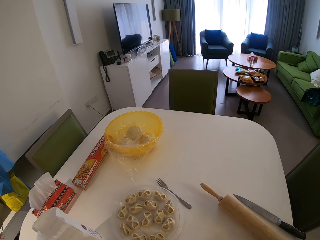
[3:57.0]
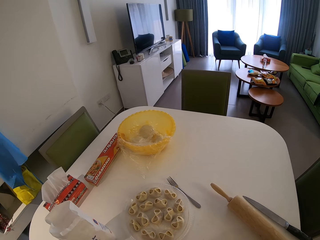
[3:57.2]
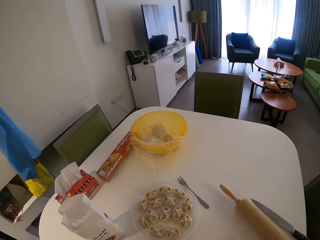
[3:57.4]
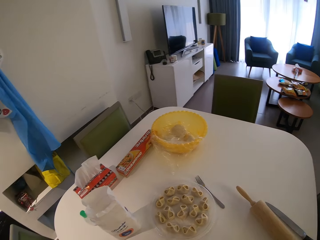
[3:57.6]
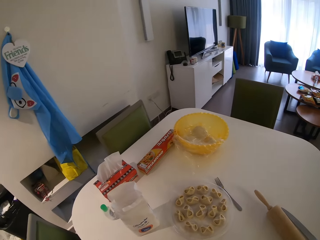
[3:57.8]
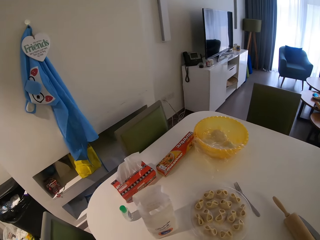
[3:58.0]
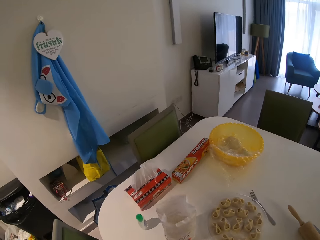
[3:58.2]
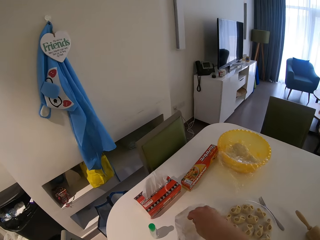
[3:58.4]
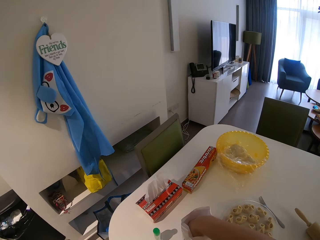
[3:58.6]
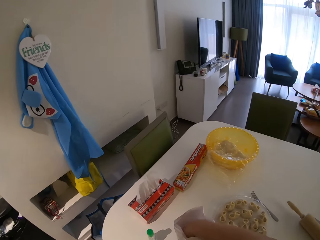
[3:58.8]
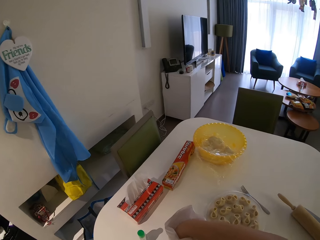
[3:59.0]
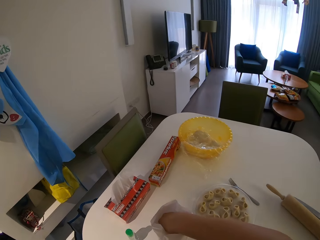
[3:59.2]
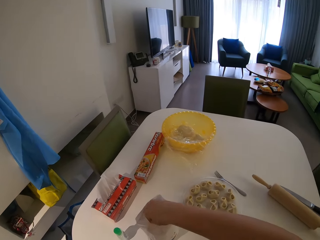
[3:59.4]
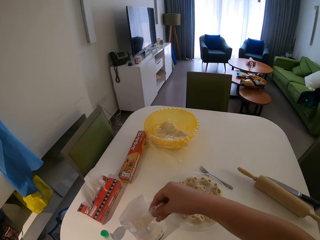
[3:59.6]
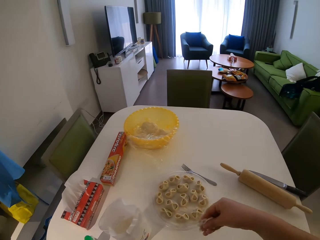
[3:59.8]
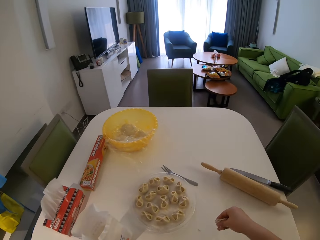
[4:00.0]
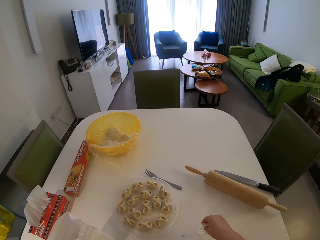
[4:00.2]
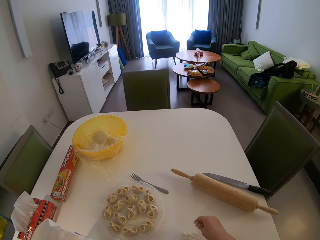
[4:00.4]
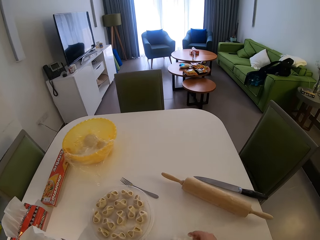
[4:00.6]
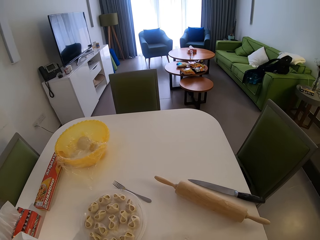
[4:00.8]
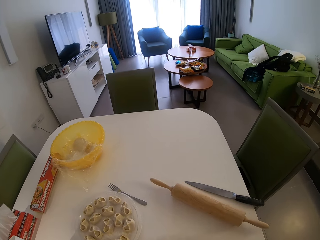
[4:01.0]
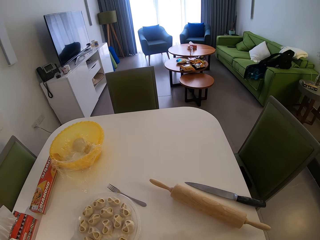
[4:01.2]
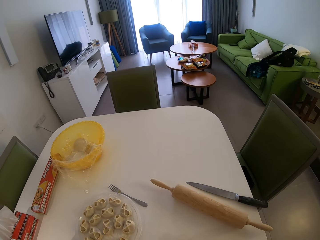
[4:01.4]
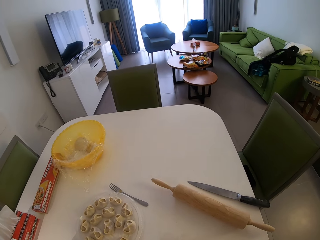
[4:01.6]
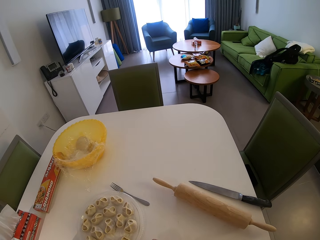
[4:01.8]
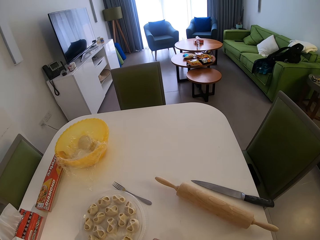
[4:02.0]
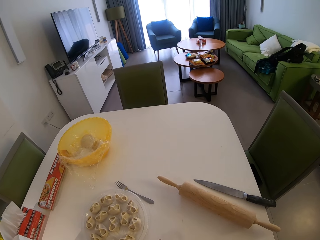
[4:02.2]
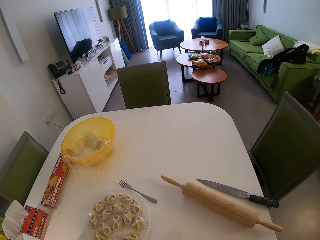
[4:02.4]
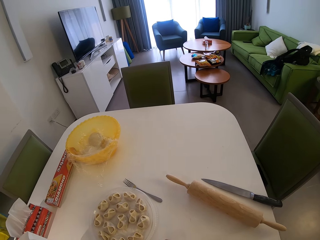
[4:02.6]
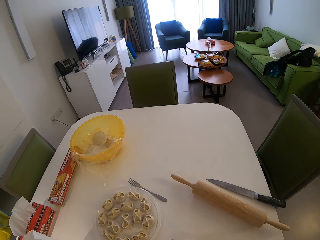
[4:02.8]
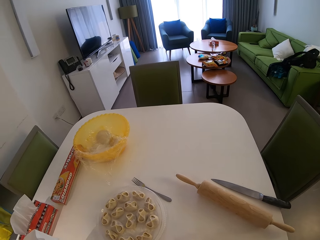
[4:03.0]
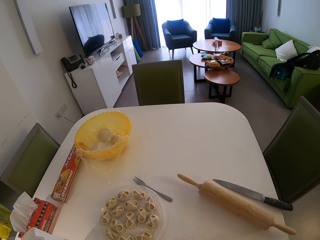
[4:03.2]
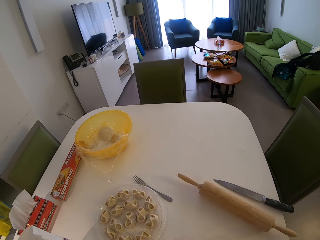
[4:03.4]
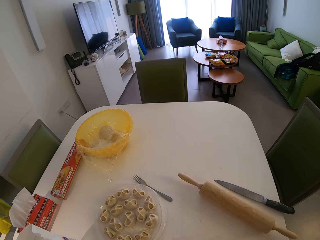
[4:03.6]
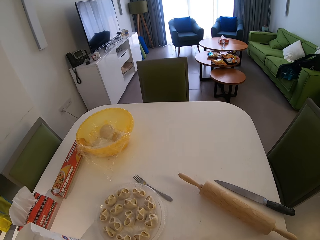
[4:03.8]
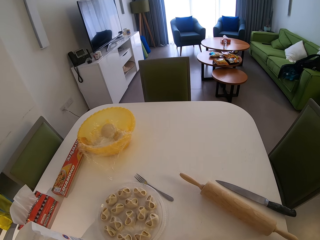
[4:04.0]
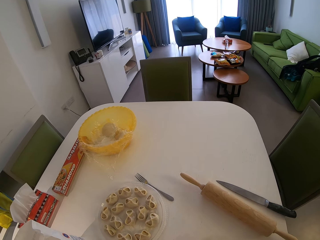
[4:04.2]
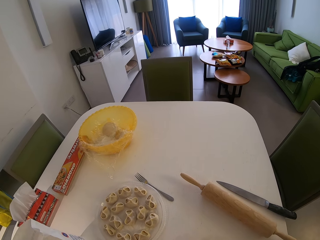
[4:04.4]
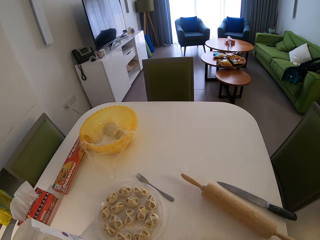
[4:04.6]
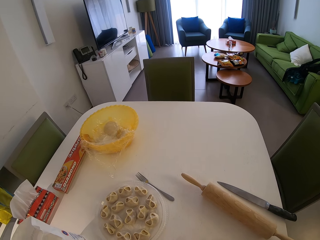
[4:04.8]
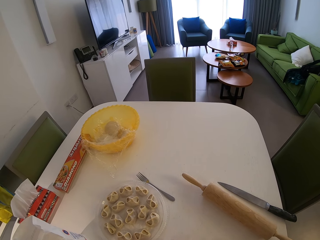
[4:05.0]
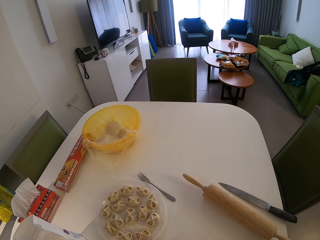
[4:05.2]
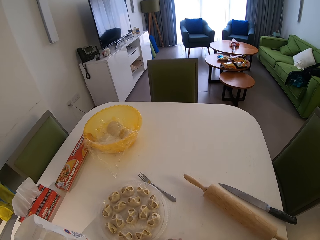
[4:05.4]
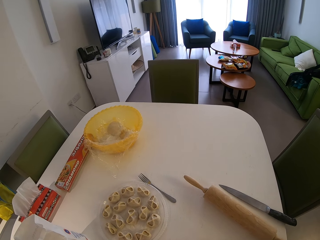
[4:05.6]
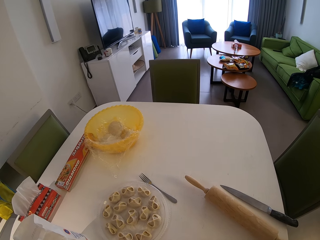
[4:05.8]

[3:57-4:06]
The camera wearer carries flour from a white bag. They scoop the flour. They pour the flour on the table.

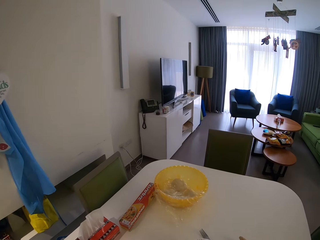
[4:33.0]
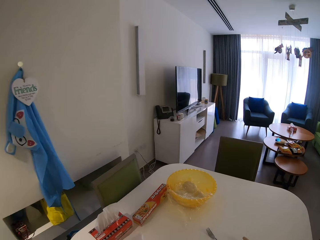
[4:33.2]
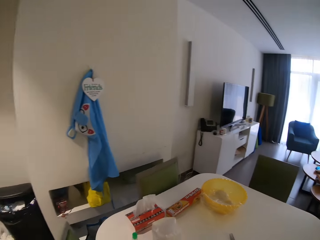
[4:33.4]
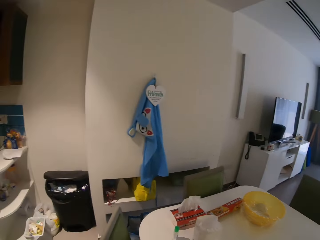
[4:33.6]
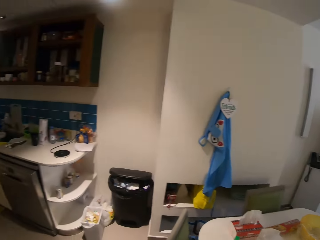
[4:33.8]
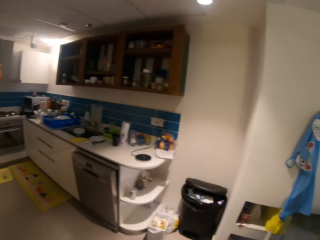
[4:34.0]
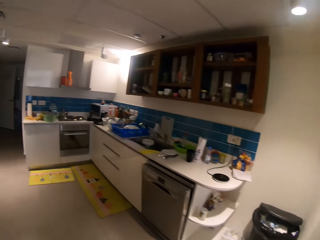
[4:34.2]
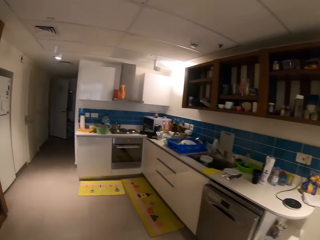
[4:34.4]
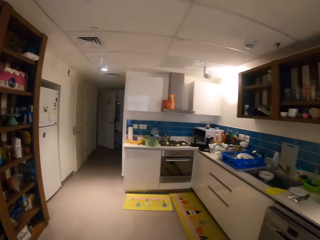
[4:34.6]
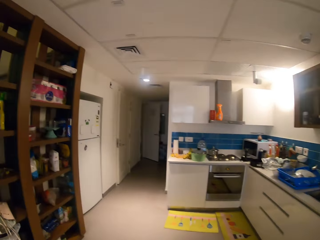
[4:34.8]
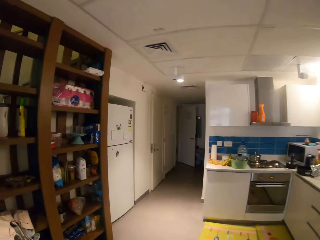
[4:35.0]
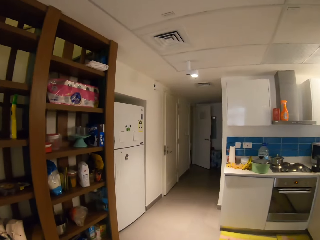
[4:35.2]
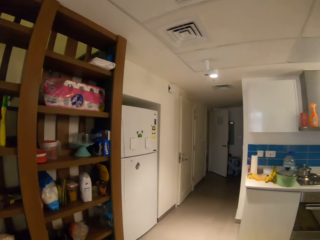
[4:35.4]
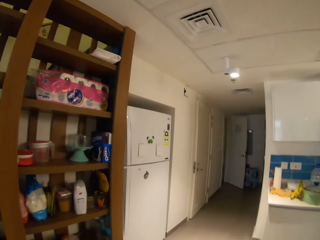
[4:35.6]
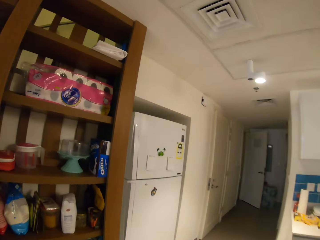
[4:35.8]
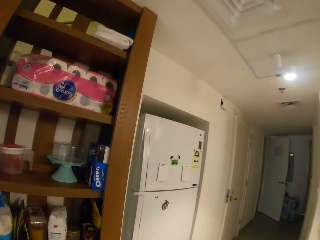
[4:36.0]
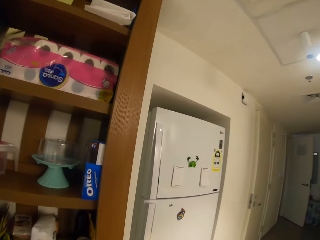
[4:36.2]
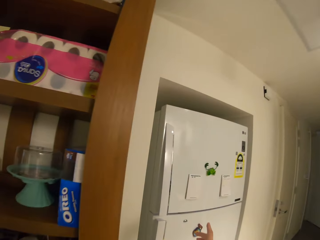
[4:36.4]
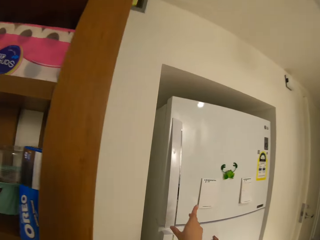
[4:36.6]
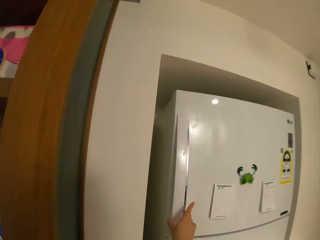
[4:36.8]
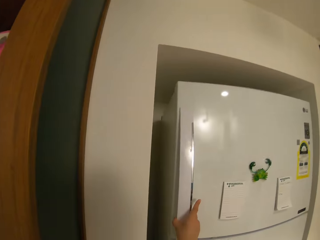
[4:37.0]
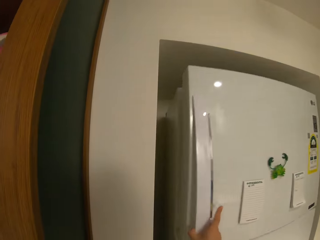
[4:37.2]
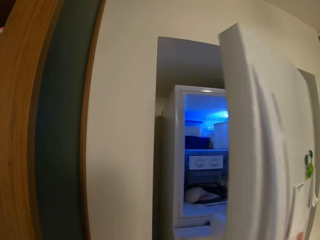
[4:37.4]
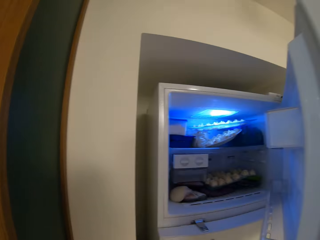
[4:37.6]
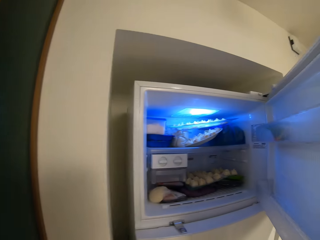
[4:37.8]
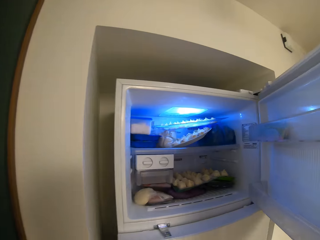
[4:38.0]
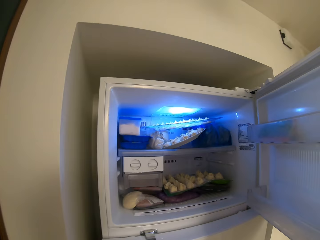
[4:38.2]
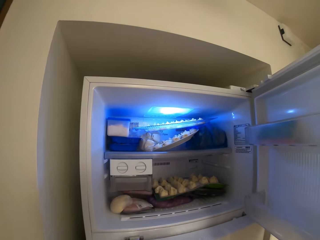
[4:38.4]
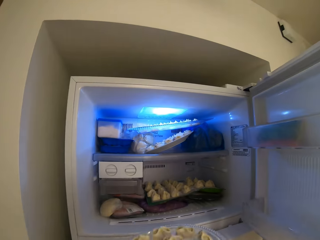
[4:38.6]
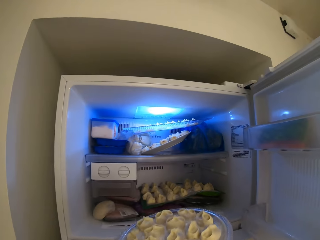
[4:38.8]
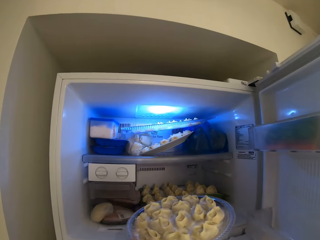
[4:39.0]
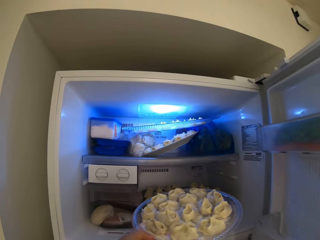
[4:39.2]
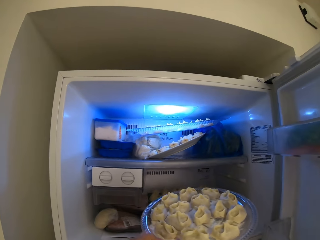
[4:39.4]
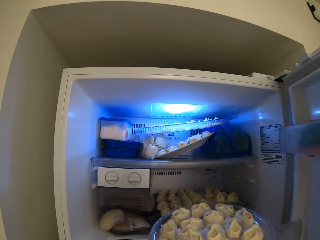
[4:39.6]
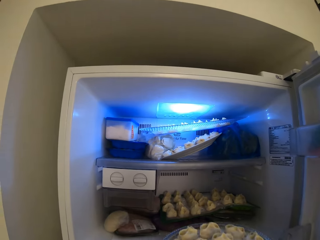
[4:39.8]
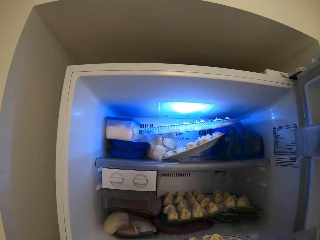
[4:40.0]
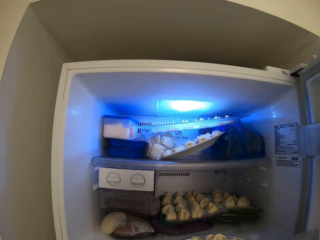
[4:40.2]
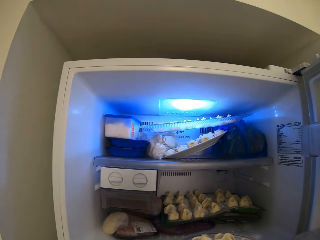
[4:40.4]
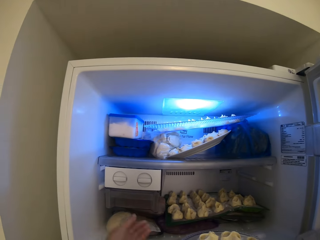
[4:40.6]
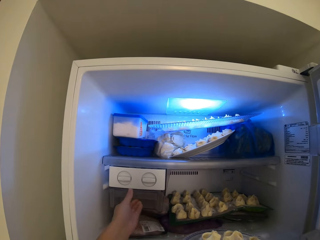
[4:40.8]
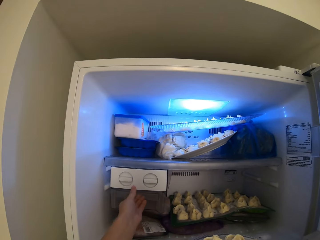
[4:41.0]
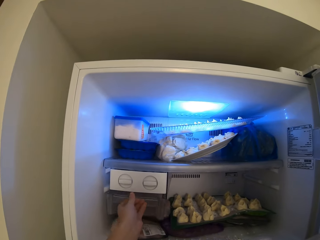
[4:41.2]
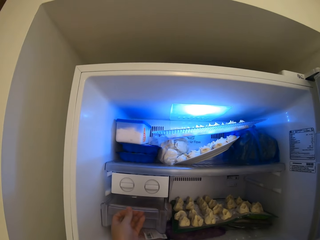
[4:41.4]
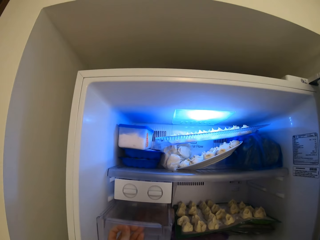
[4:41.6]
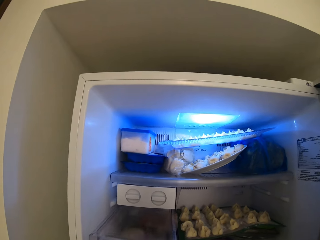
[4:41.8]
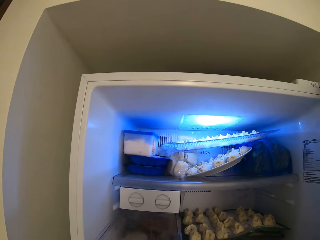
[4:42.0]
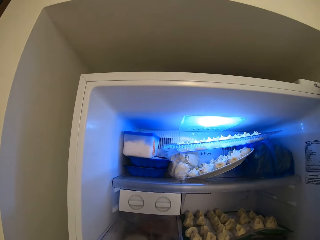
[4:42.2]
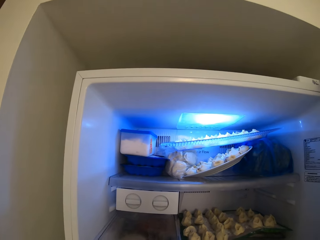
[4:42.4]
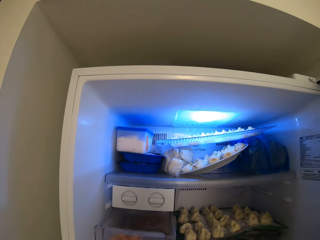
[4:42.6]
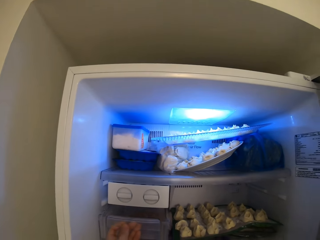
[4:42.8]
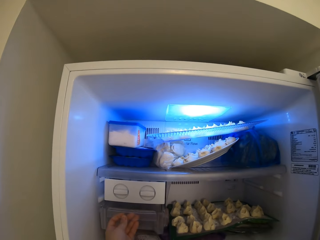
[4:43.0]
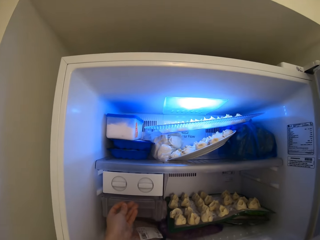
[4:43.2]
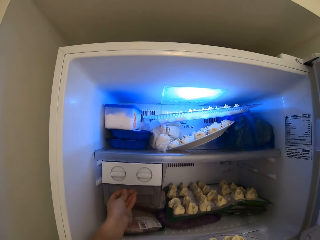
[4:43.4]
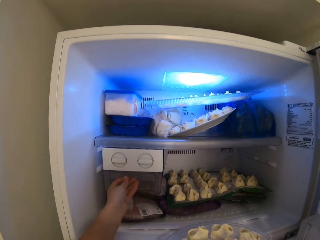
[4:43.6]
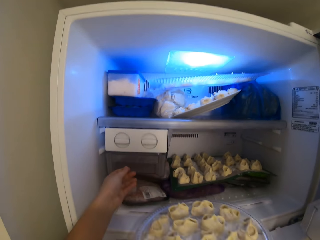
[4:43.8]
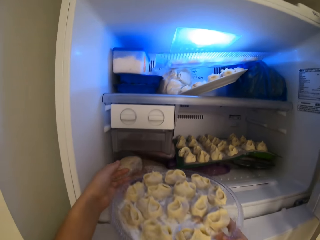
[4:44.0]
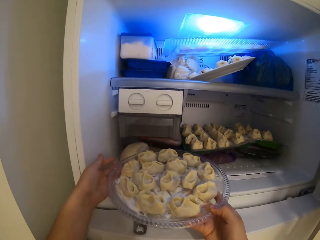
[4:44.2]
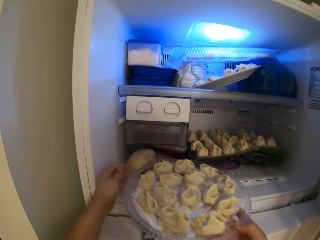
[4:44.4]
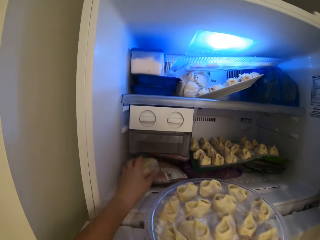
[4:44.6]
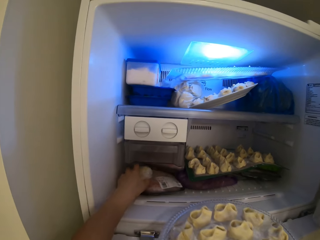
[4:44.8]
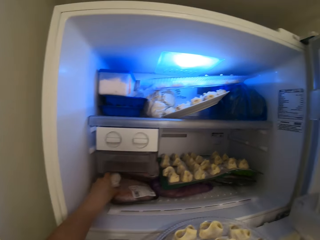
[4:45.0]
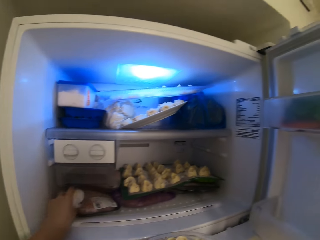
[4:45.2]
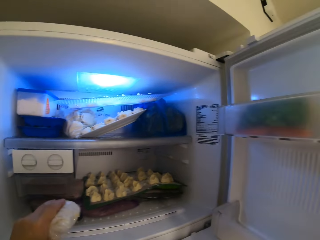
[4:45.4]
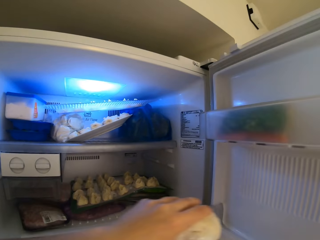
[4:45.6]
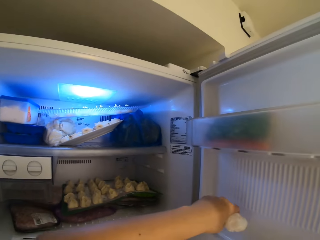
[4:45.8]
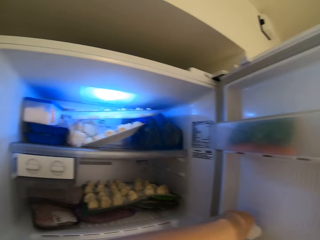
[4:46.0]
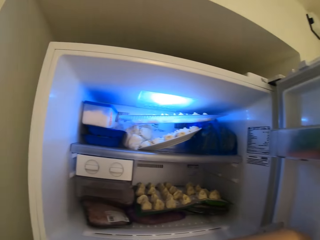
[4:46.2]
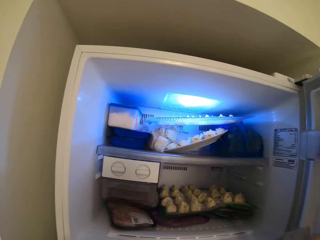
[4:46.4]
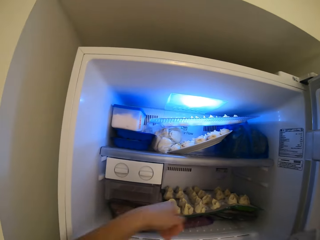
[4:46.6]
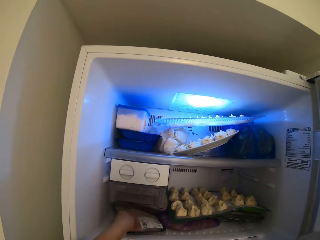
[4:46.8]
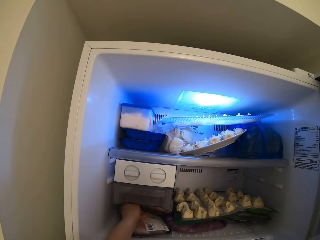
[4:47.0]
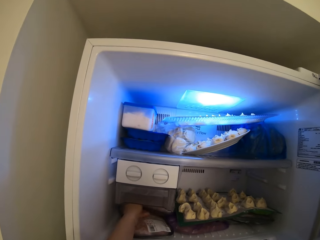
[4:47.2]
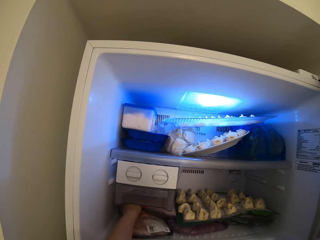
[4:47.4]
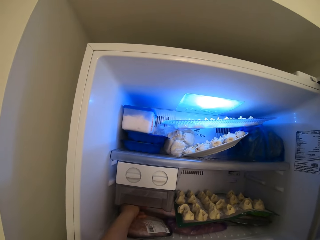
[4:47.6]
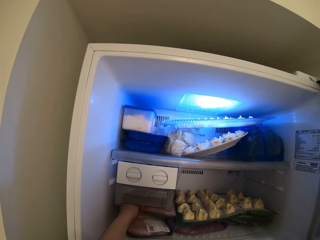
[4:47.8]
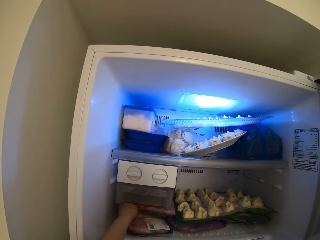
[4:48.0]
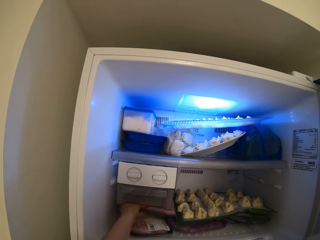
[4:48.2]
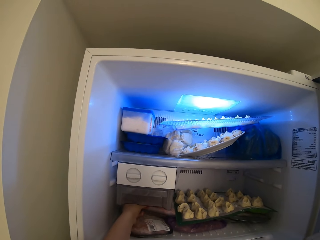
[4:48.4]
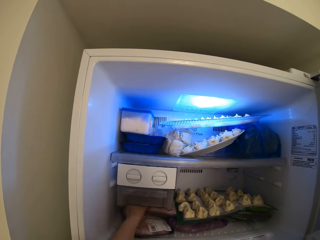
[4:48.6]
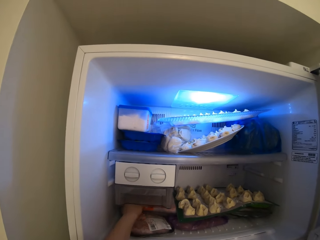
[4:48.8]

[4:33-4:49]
The camera wearer walks around the house. They touch a freezer handle. They open the freezer. They put the cookies inside the freezer. They remove an ice tray from the freezer. They open a drawer. They close the drawer. They carry a dough. They put the dough by the side of the freezer.
